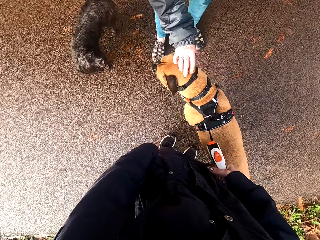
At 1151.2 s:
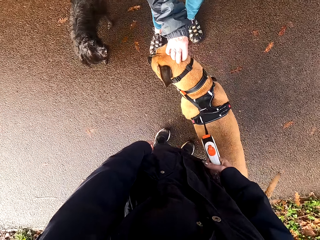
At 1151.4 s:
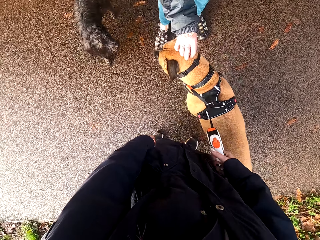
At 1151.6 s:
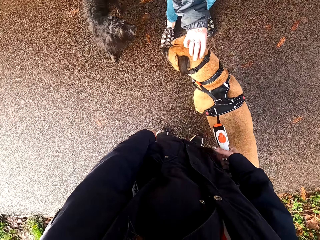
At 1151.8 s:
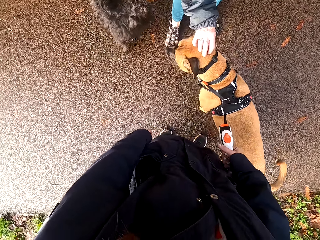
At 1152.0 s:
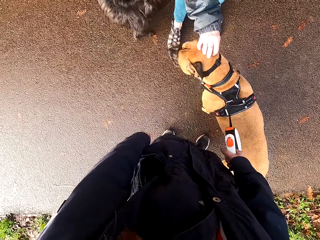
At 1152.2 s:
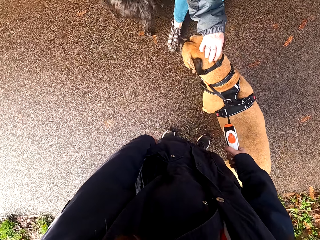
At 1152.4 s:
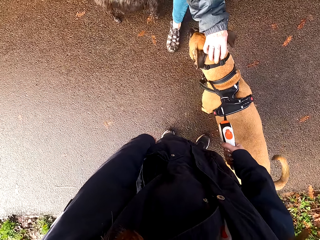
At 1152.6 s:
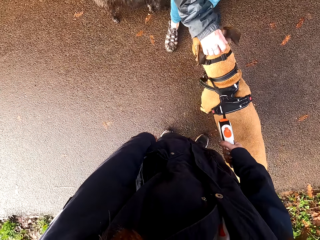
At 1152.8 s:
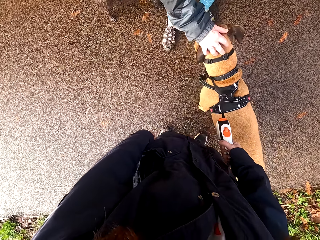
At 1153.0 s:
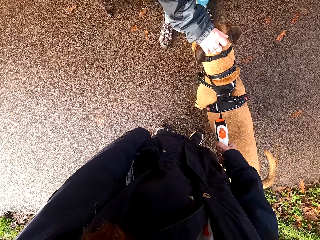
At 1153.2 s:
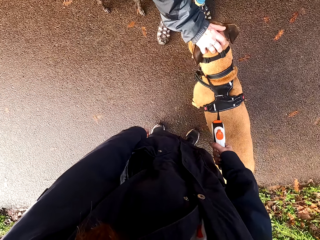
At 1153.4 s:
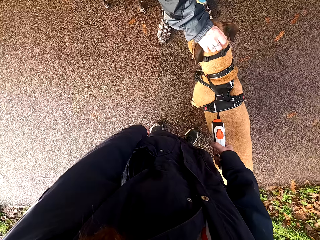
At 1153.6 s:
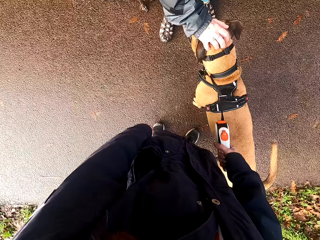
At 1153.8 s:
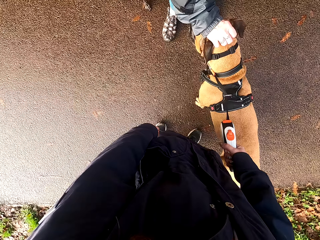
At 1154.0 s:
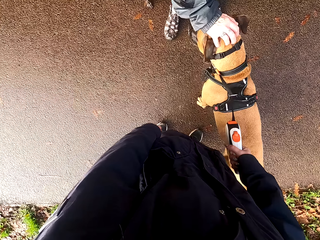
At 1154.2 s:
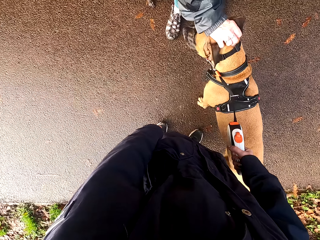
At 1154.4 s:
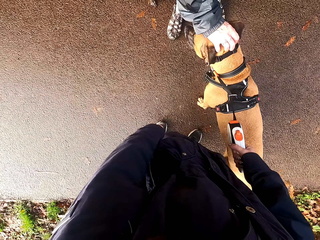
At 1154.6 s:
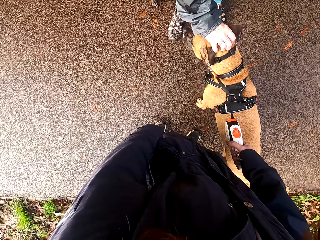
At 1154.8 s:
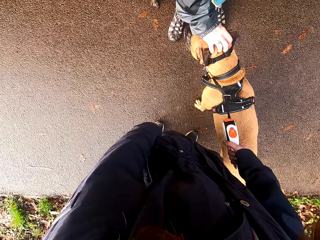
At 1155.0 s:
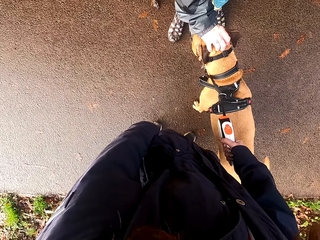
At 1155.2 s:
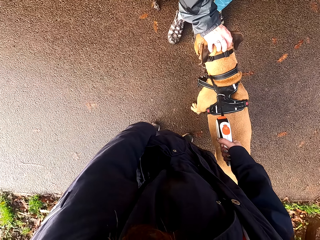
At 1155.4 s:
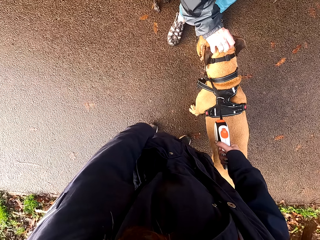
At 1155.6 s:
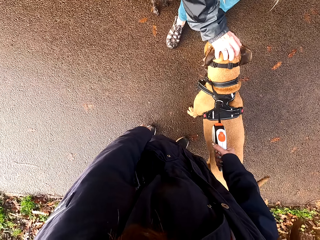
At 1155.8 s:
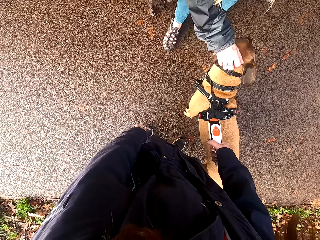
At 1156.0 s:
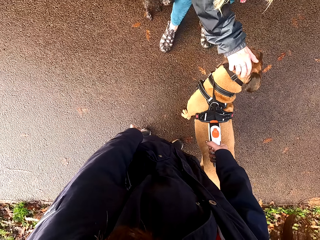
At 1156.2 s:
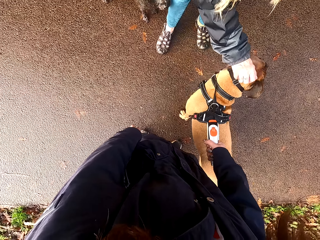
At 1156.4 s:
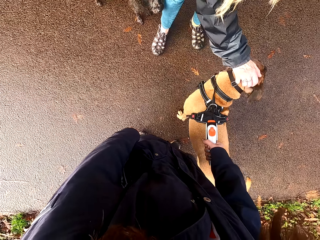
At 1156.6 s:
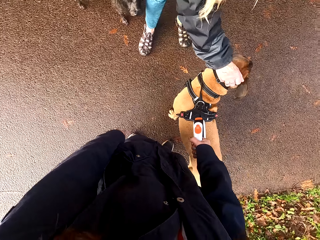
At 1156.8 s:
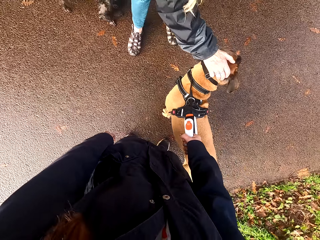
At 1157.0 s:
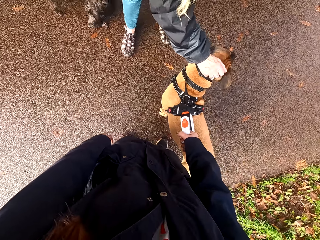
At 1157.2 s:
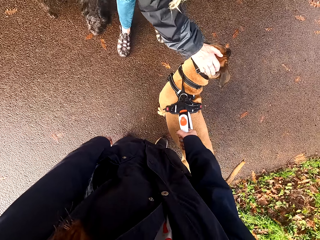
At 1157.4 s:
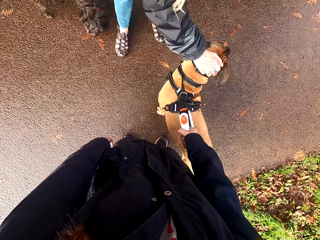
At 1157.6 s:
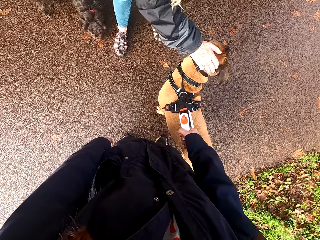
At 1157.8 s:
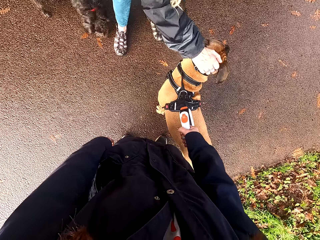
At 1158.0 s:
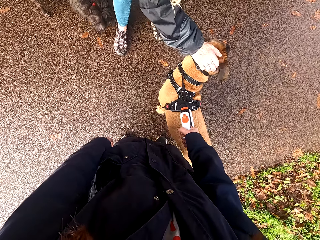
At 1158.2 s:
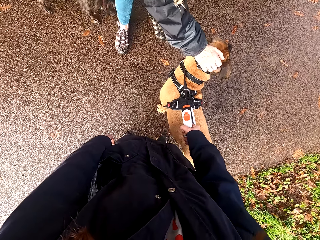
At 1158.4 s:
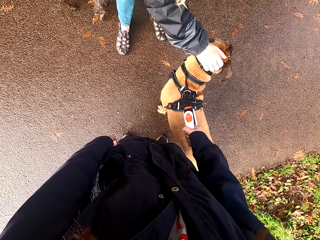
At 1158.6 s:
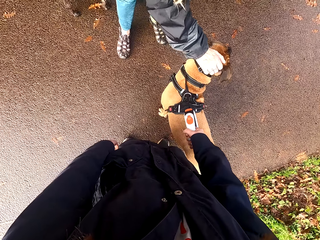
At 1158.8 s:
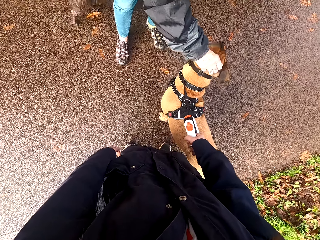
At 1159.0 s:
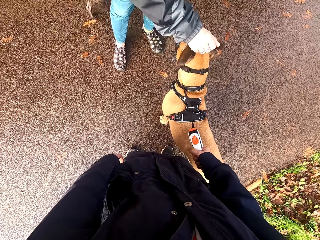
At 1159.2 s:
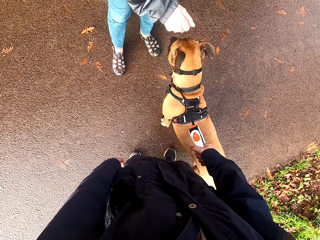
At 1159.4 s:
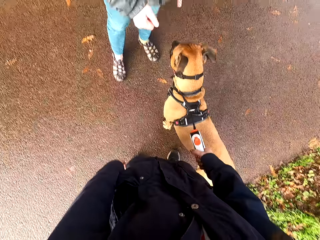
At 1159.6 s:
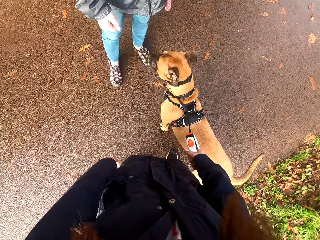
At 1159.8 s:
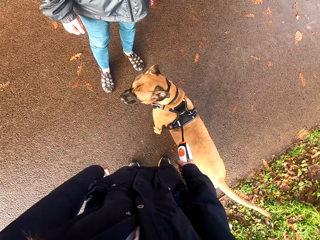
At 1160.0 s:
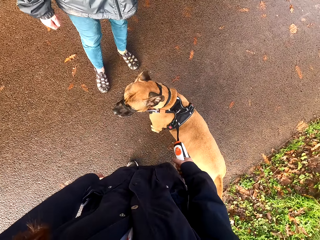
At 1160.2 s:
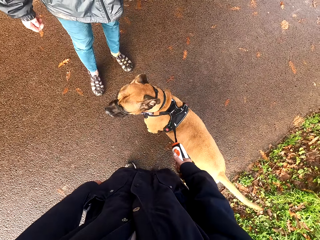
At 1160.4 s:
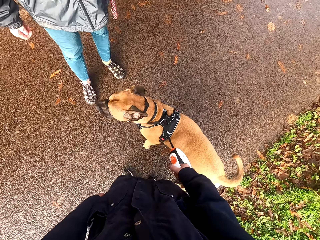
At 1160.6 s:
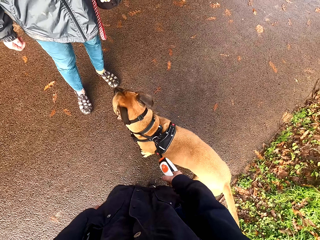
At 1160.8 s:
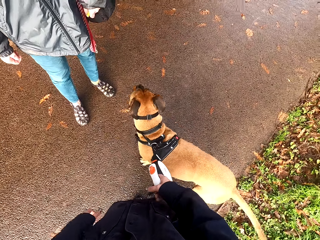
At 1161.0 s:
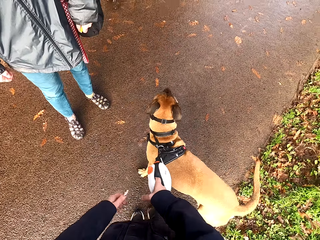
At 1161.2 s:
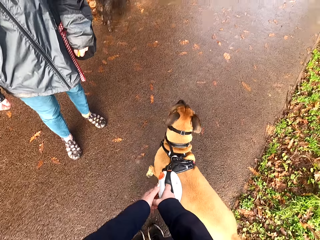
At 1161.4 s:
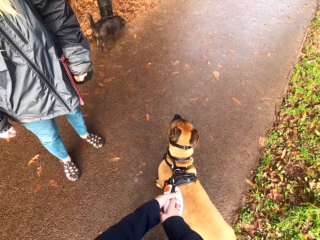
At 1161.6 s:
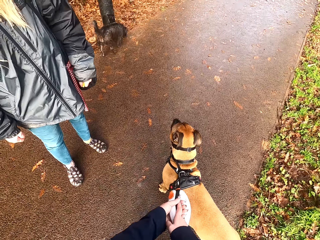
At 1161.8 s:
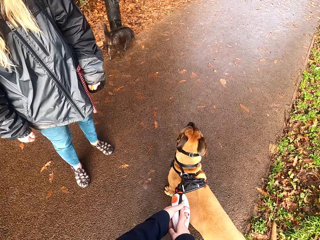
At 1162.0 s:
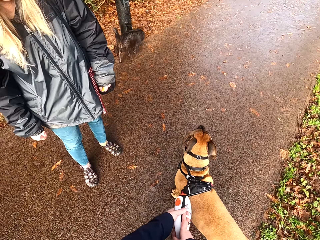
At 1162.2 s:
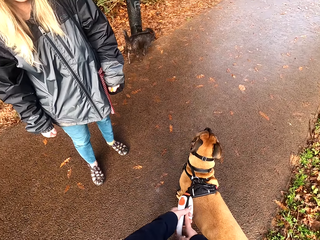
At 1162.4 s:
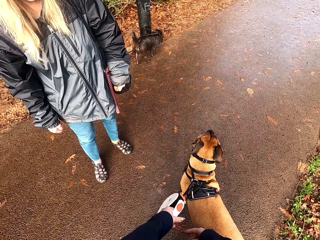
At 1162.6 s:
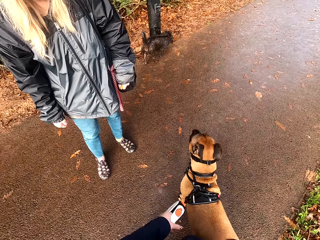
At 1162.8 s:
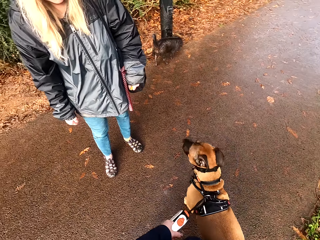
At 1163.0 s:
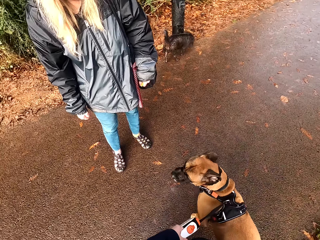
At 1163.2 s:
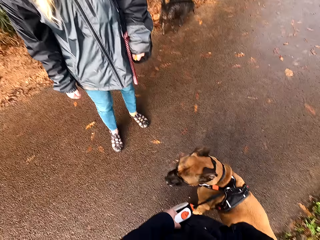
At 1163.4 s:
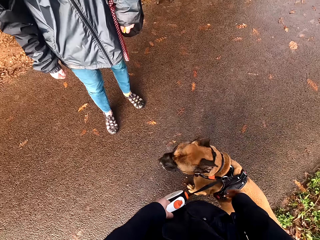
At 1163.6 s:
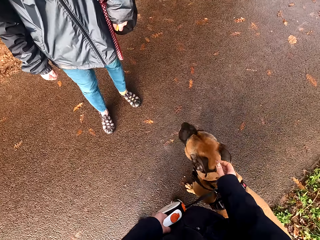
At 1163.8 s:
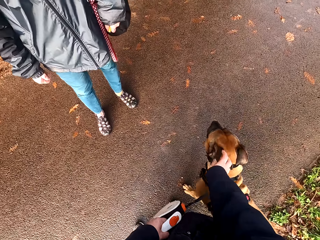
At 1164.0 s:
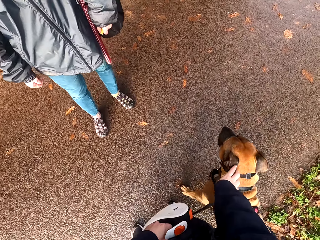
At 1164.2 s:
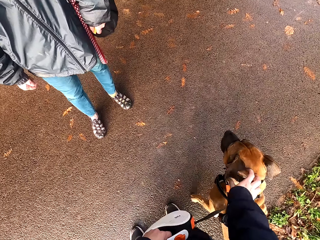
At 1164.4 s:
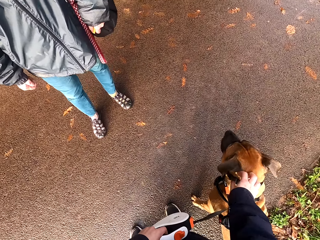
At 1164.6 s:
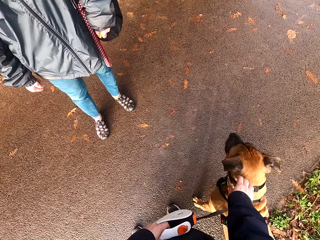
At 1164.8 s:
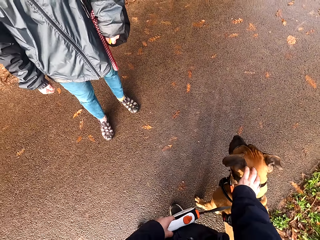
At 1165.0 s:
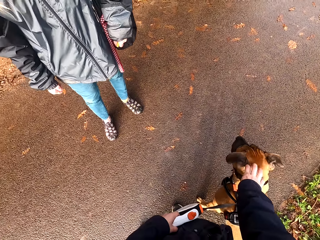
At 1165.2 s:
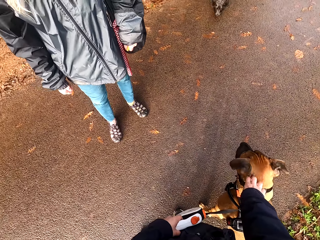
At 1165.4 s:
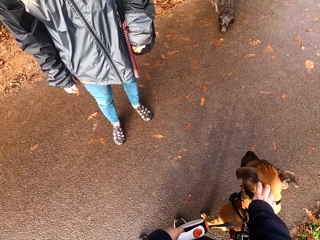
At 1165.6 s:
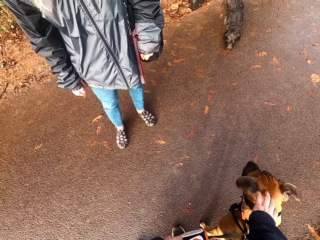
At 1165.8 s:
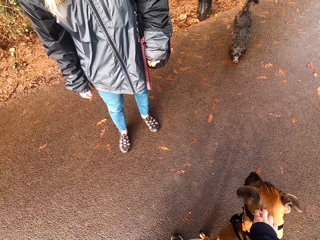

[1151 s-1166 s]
The camera wearer talks to a woman. She exchanges the leash from the right hand to the left hand. She tickles the dog's head with her right hand.

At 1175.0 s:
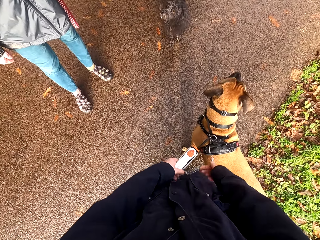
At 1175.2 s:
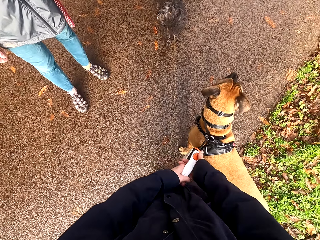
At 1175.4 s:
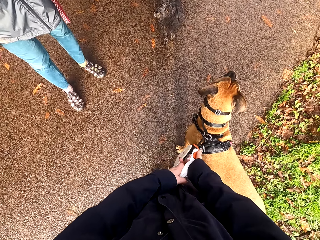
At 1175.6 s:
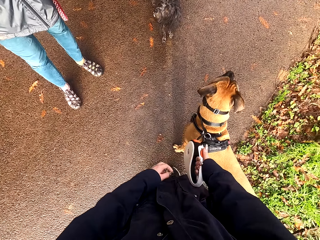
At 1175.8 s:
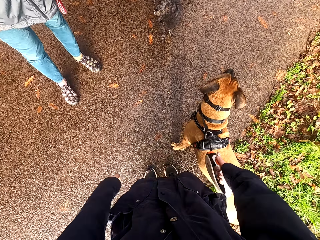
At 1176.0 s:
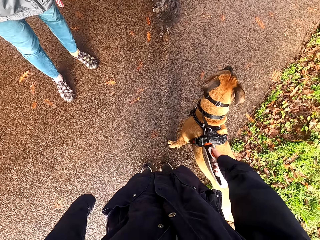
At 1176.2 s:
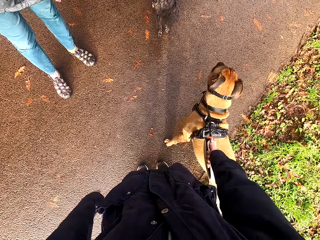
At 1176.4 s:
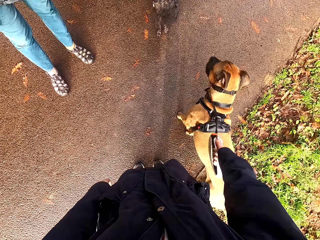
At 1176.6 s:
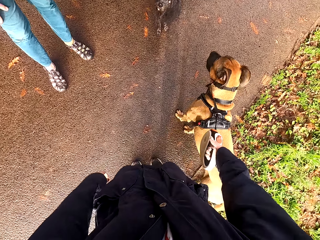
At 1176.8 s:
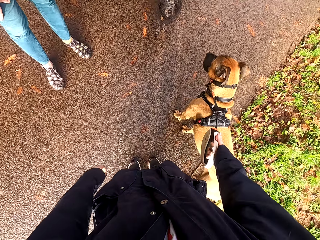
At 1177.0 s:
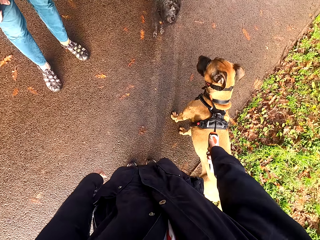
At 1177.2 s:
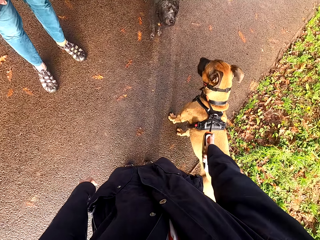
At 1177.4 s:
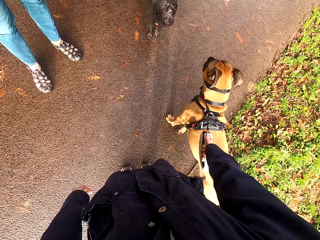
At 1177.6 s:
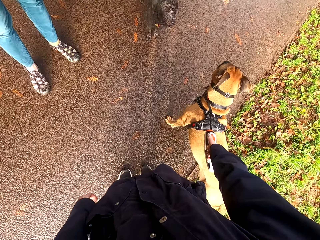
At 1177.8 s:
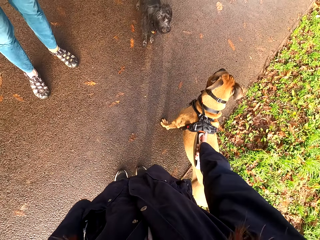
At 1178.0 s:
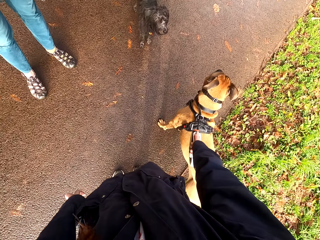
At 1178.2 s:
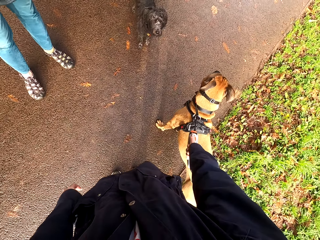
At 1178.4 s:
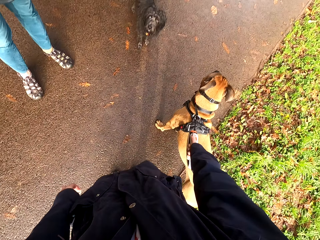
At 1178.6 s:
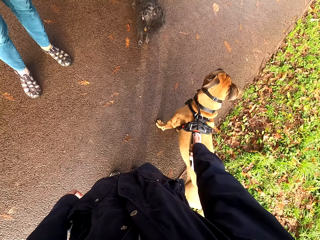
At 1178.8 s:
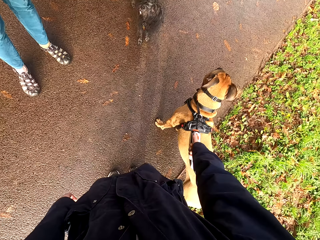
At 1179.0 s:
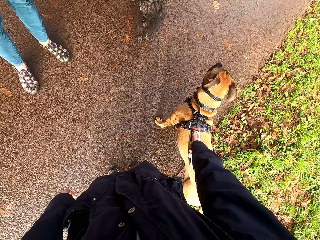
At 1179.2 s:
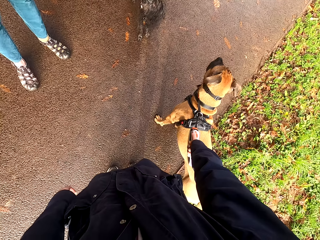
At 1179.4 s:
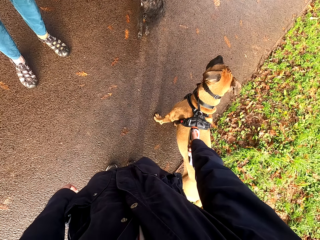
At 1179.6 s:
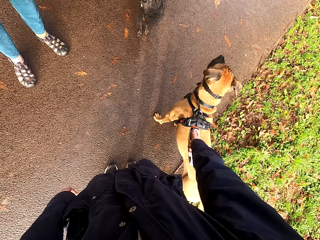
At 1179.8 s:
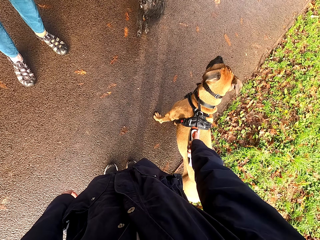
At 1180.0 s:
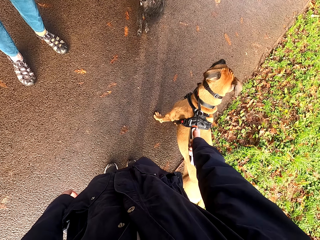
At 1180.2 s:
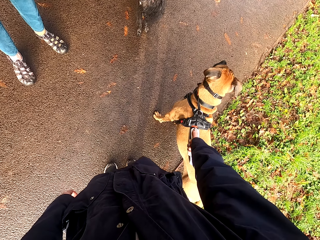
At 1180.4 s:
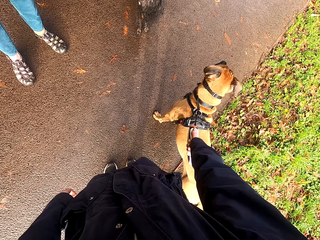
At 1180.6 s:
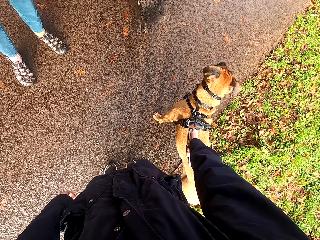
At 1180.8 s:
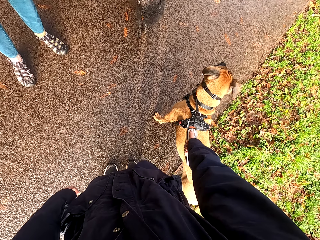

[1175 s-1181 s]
The camera wearer exchanges the leash from the left hand to the right hand. The woman talks with dogs on the road.
